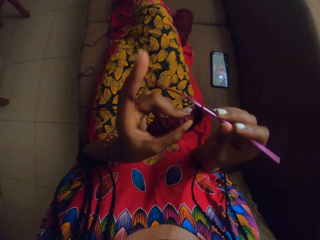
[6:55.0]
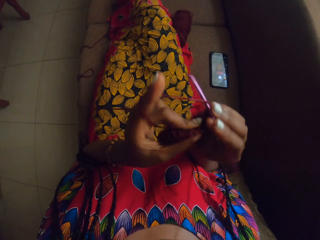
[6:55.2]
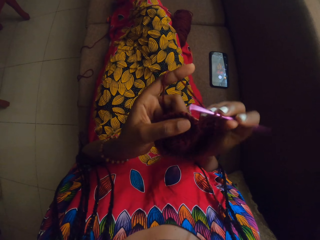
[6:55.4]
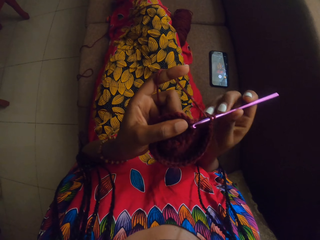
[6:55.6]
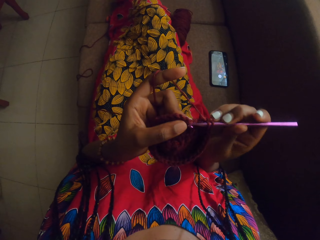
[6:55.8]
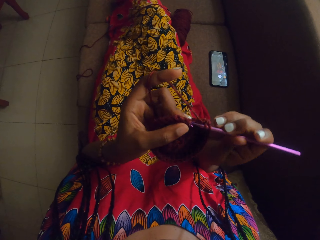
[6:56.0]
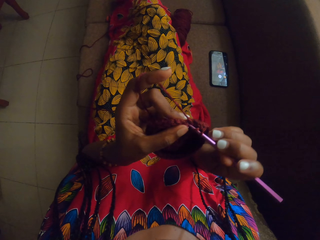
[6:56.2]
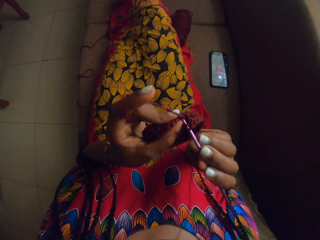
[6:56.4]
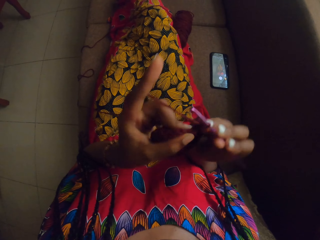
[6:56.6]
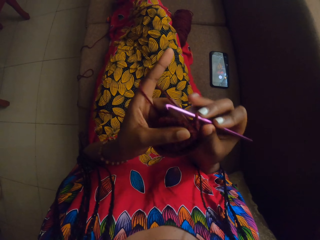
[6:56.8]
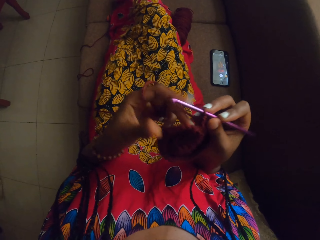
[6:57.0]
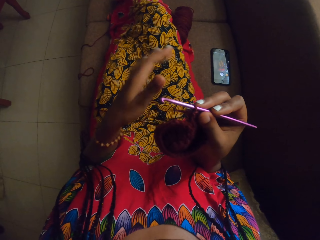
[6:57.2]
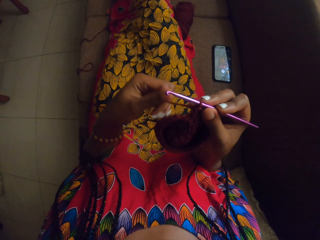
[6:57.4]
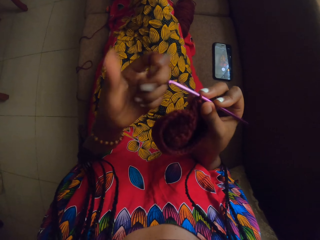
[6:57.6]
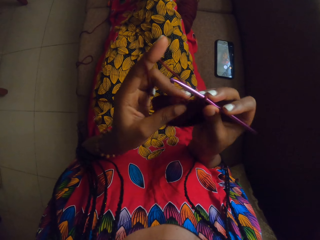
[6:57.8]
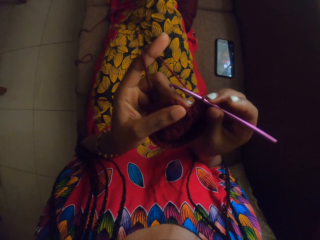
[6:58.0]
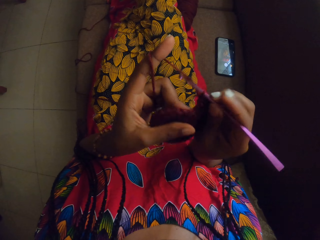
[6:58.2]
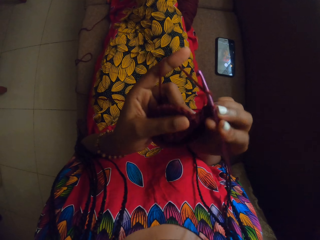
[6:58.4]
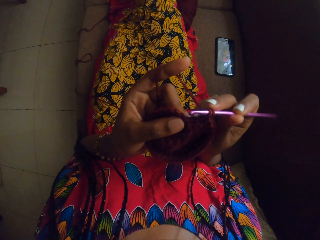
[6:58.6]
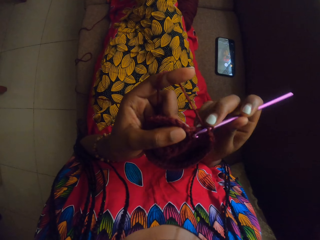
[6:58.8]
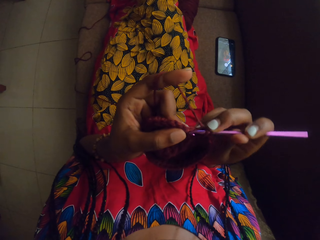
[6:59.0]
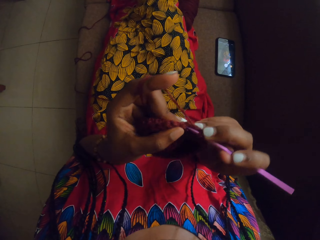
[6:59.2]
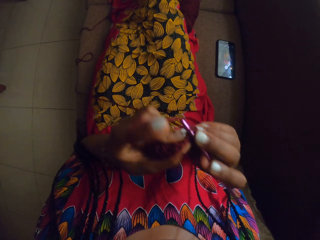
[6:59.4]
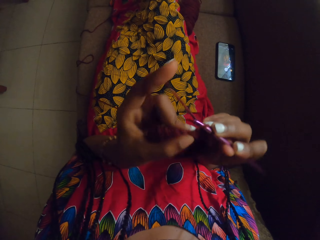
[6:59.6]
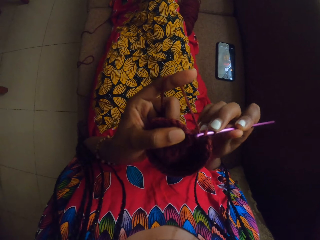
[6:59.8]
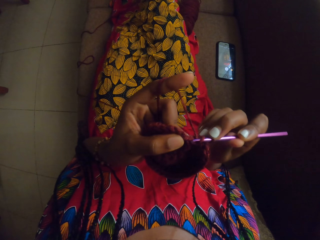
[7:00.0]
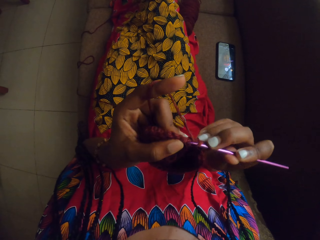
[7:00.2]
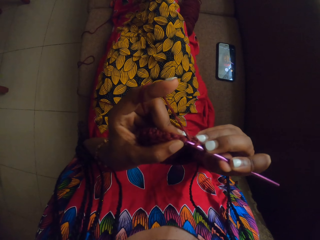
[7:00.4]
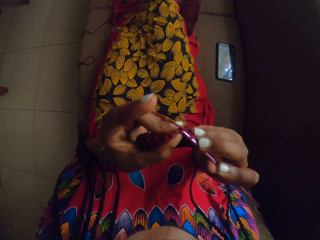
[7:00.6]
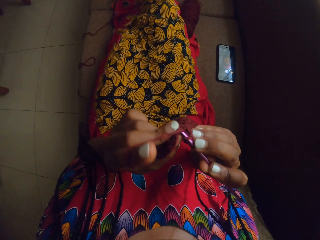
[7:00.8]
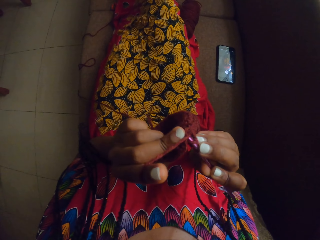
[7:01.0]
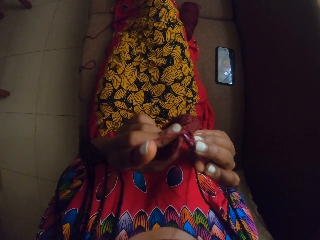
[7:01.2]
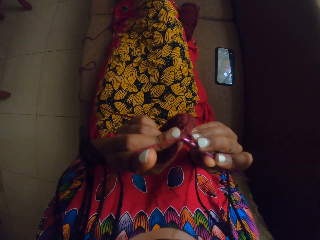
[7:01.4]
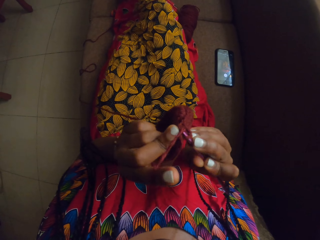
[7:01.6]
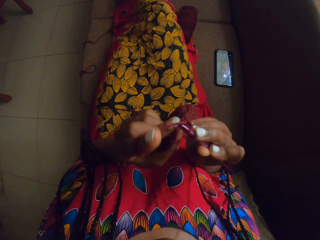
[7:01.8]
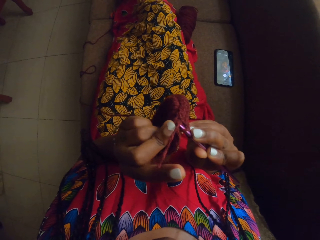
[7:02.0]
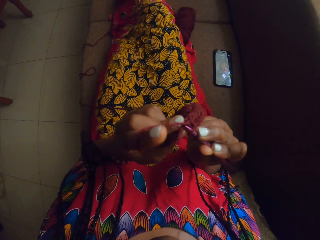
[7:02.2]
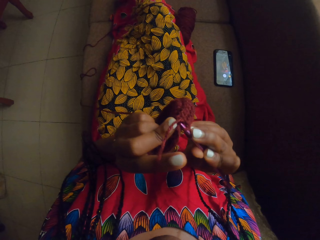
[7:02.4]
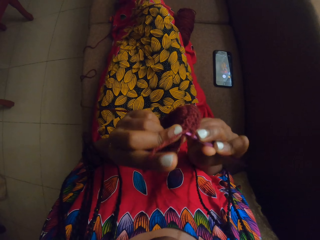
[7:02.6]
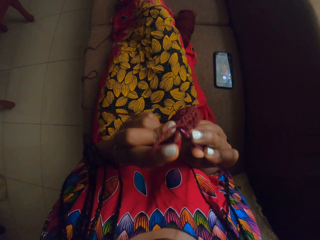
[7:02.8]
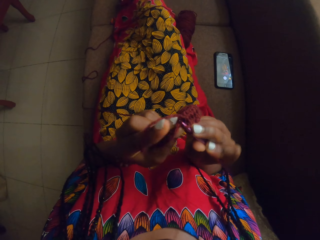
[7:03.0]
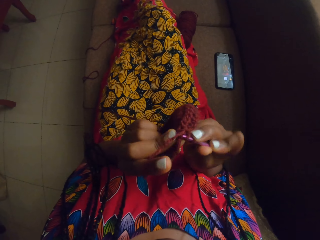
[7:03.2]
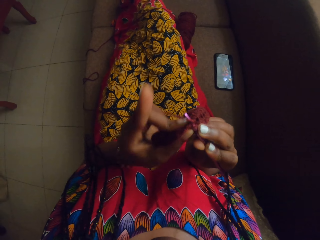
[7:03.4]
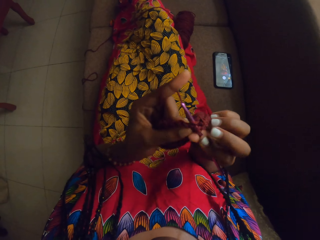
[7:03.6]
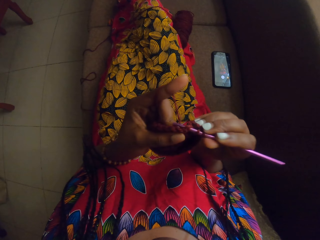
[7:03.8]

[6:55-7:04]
The camera wearer coils a thread around her fingers. She knits the thread with a crochet hook.

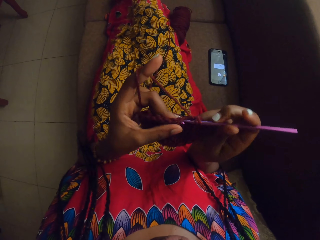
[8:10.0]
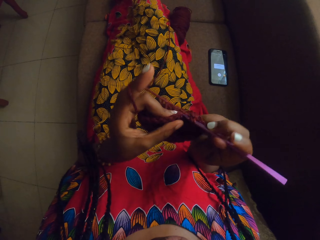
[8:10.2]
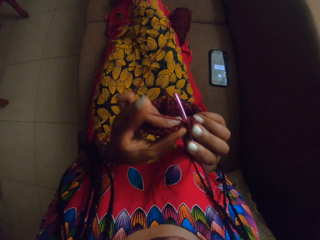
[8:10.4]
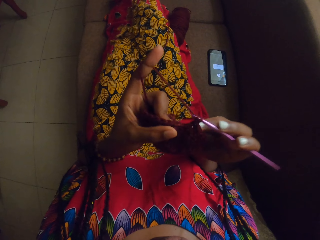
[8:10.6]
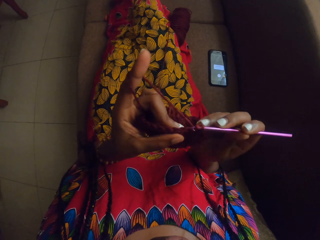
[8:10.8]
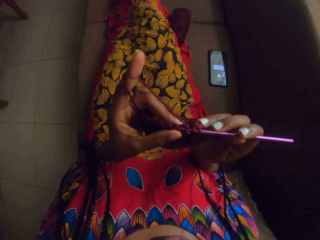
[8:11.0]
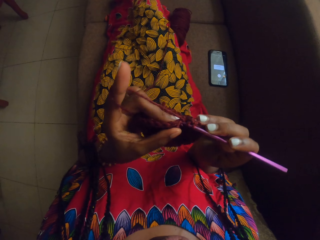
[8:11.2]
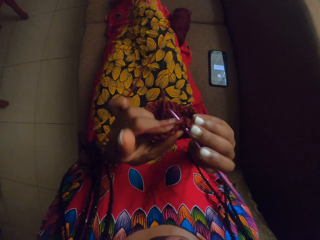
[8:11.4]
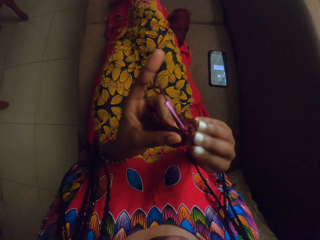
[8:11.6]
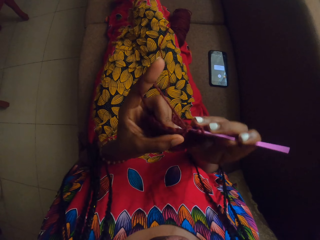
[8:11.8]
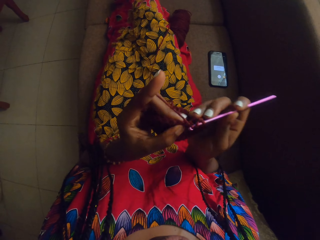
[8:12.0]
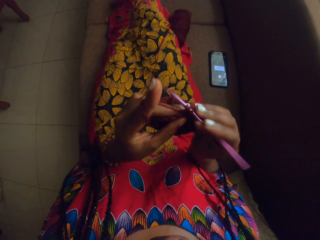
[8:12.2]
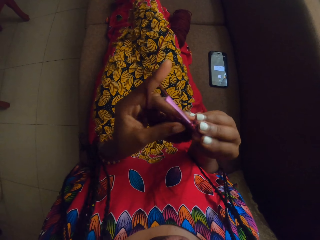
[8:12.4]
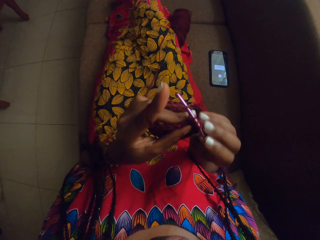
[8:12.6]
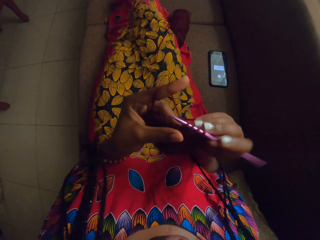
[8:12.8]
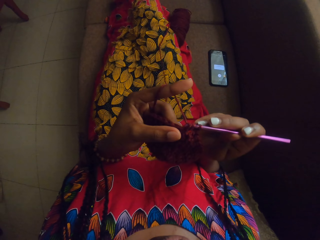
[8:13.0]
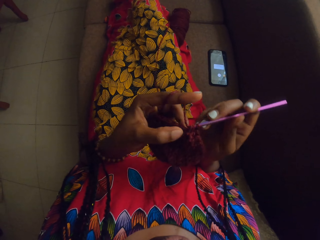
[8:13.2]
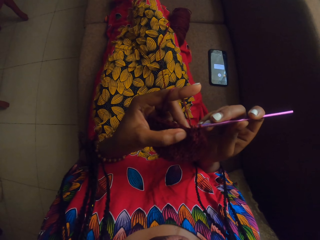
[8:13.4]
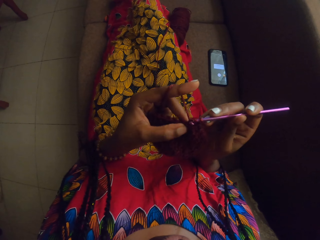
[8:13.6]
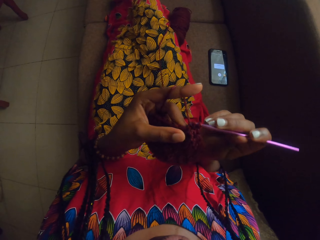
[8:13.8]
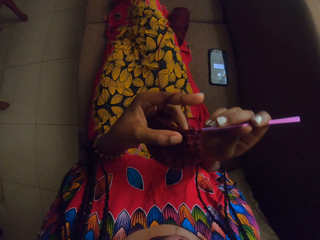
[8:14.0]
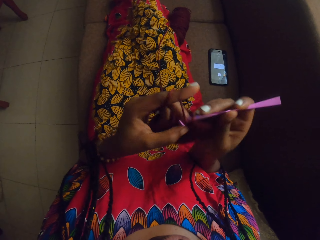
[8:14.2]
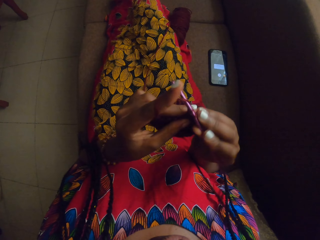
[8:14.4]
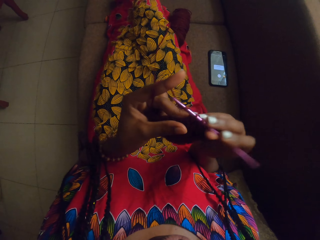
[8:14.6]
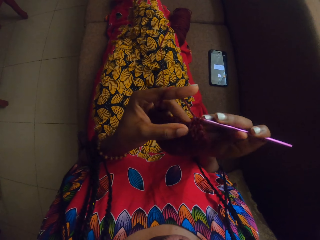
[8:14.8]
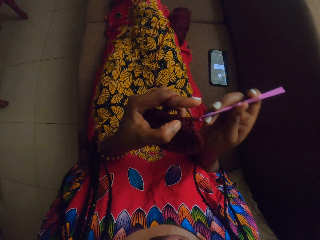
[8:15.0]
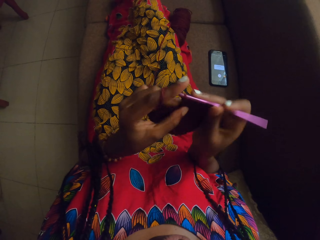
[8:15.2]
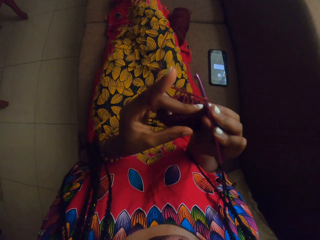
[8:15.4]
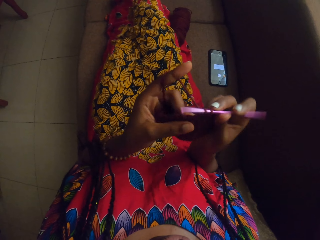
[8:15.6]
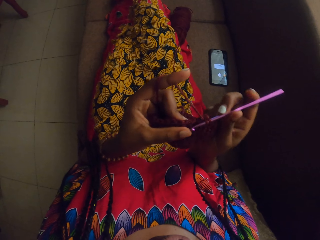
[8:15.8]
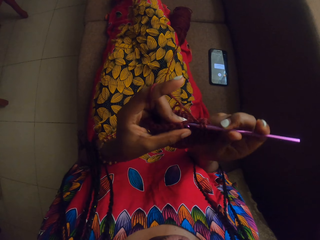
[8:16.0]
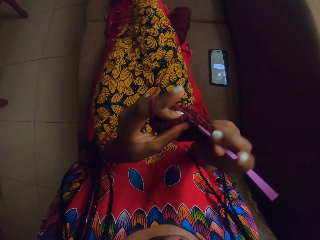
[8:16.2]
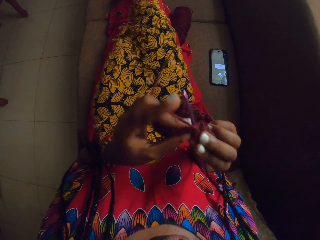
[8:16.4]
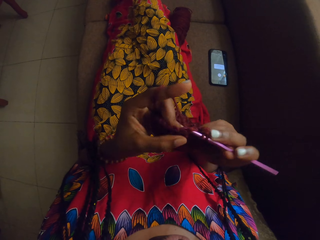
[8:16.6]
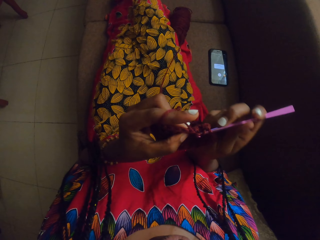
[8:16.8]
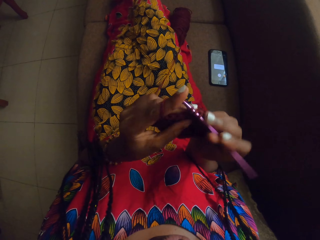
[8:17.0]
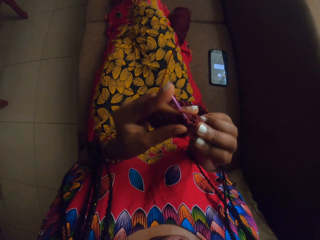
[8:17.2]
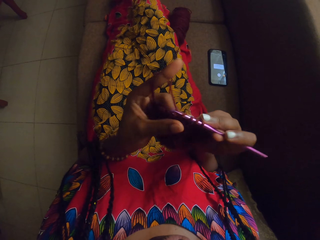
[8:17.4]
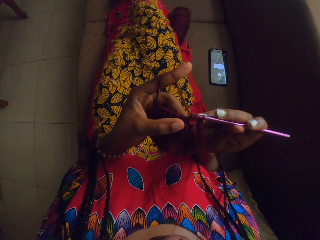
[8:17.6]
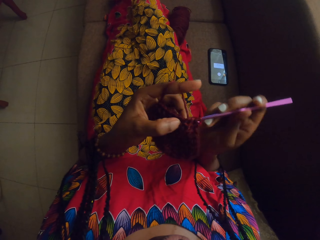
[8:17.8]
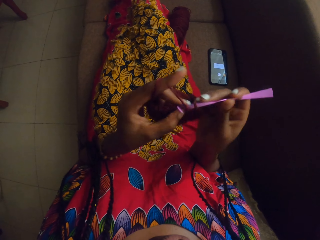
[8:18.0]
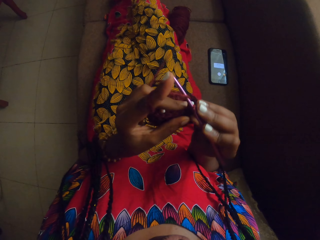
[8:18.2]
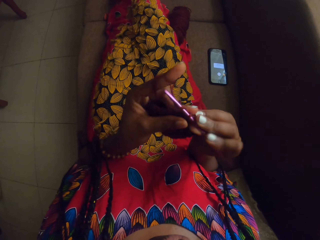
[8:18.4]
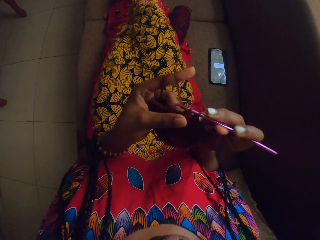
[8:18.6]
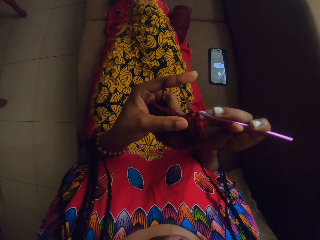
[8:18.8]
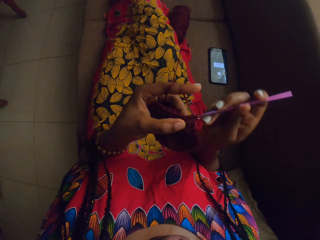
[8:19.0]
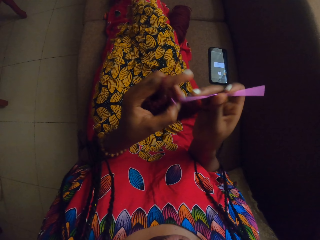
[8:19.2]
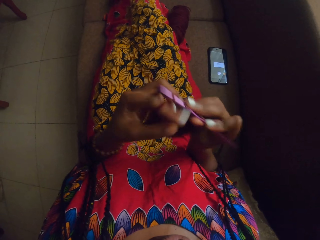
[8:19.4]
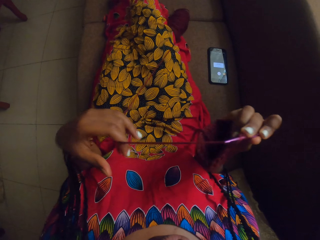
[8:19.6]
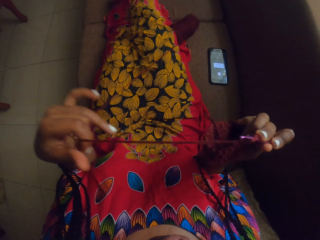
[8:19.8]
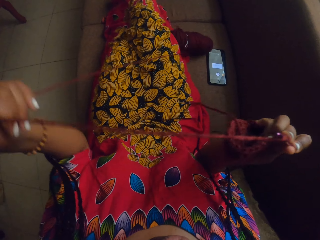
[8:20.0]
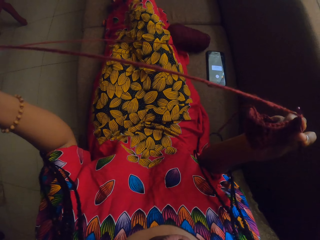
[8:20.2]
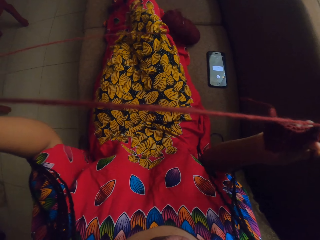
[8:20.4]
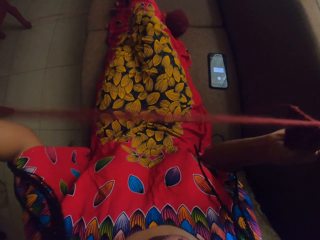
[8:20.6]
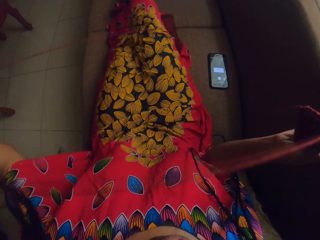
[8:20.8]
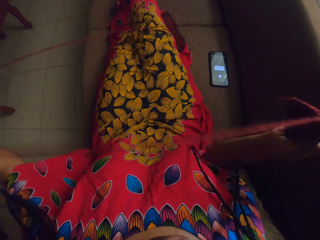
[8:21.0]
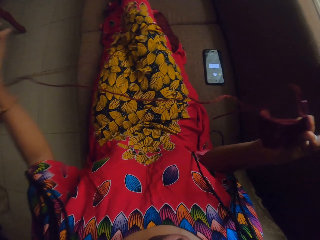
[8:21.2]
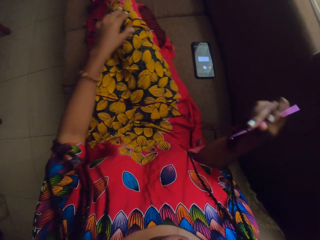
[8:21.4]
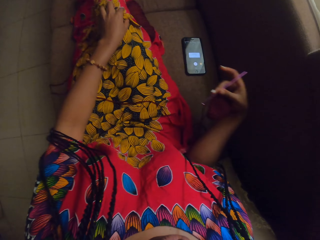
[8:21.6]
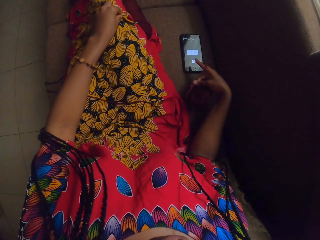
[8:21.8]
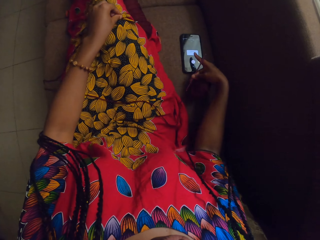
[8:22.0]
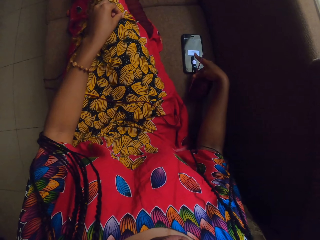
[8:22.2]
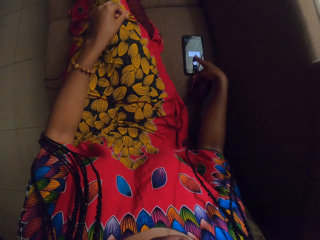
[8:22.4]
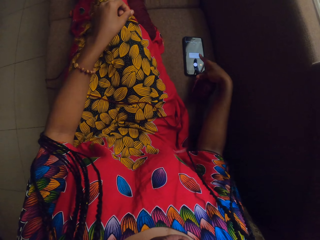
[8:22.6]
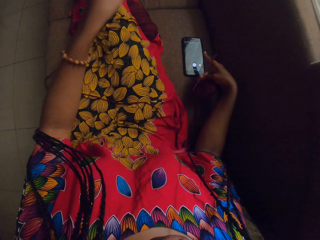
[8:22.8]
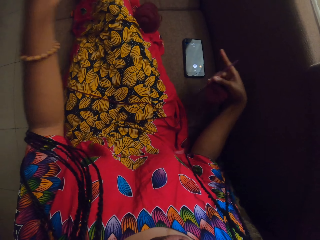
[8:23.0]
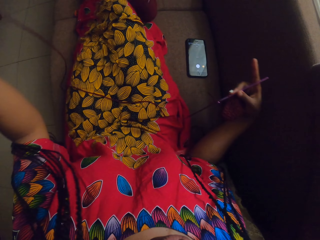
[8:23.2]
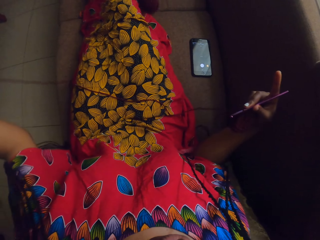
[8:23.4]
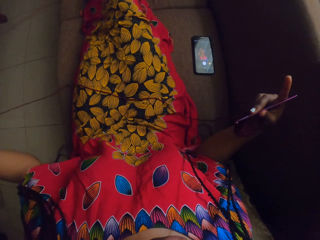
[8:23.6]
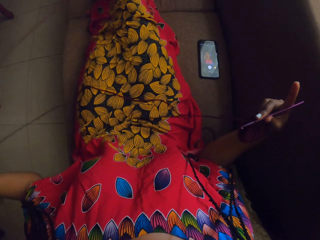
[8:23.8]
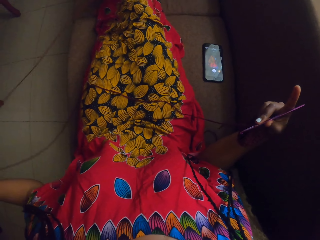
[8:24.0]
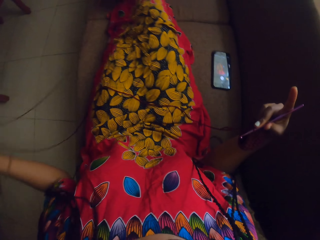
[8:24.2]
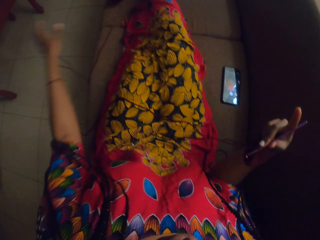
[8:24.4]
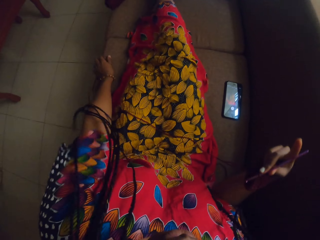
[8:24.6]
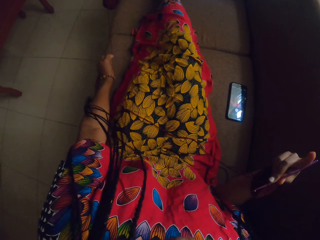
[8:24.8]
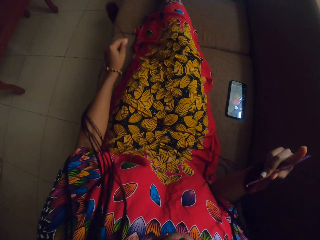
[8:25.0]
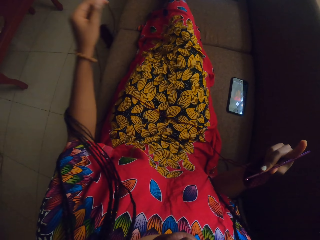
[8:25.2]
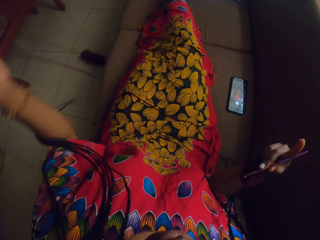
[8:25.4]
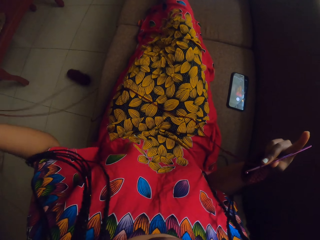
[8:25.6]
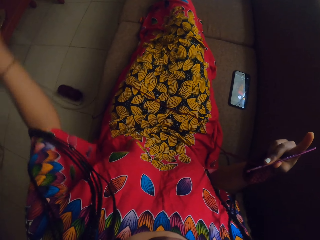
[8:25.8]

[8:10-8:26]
The camera wearer crochets yarn with a crochet hook in her right hand. She pulls the thread of the yarn with her left hand. She uncoils the thread. She touches a phone on the floor with her right hand.
